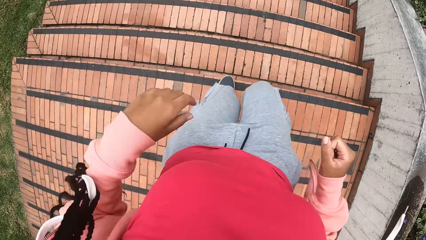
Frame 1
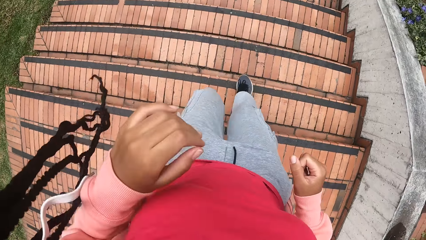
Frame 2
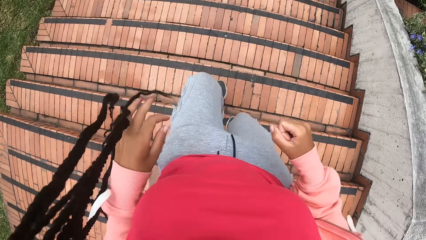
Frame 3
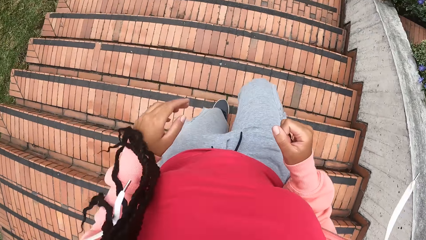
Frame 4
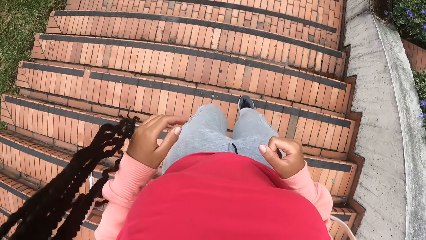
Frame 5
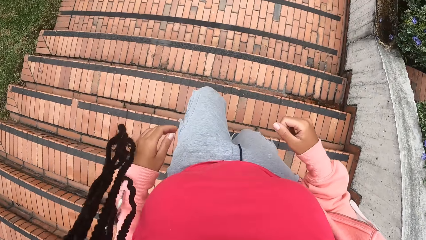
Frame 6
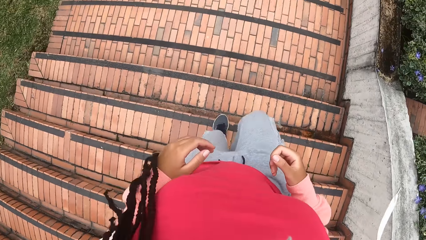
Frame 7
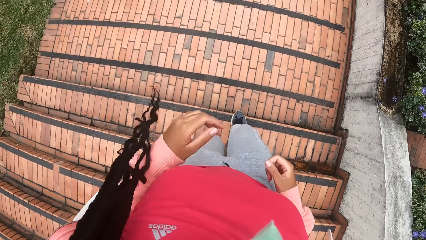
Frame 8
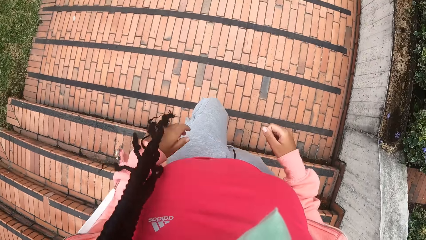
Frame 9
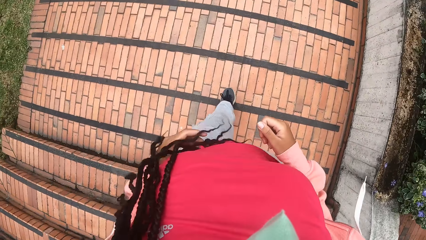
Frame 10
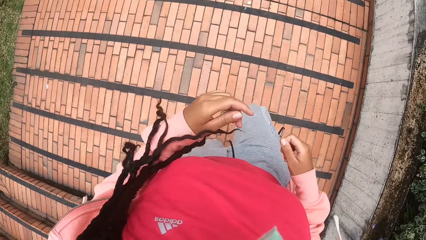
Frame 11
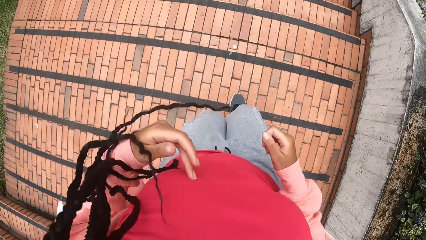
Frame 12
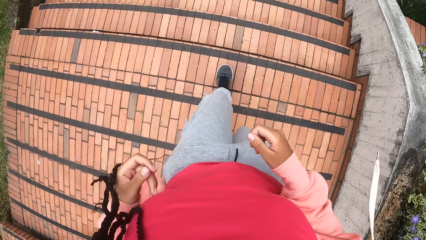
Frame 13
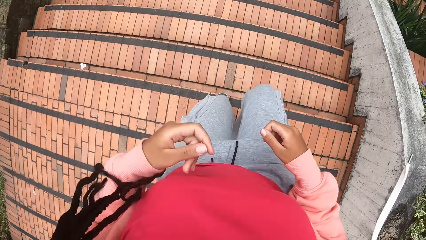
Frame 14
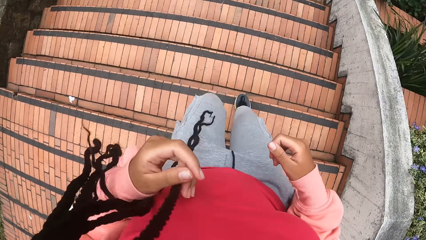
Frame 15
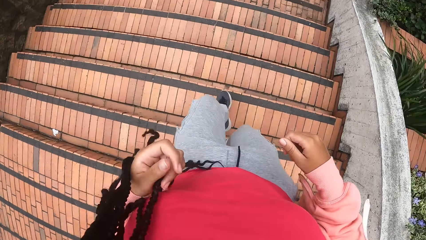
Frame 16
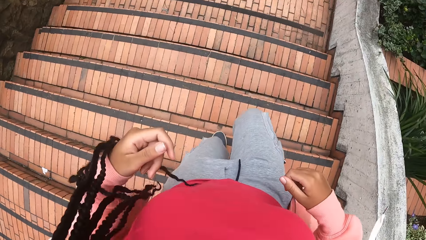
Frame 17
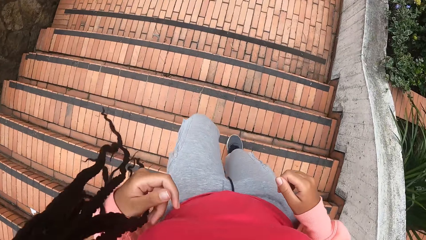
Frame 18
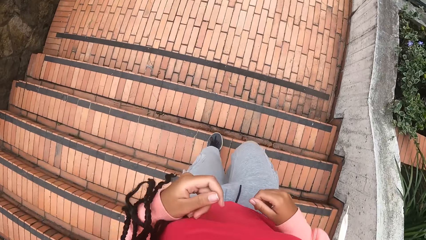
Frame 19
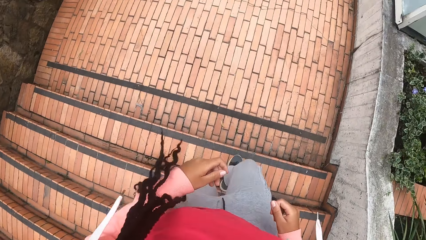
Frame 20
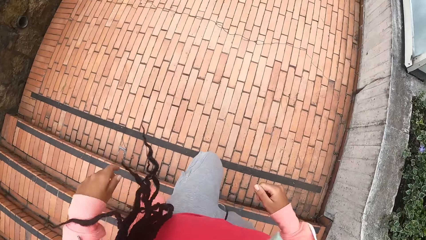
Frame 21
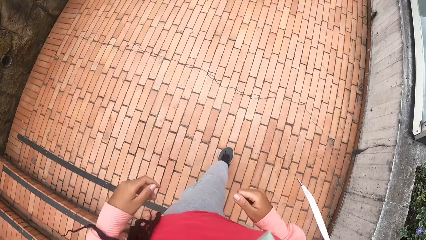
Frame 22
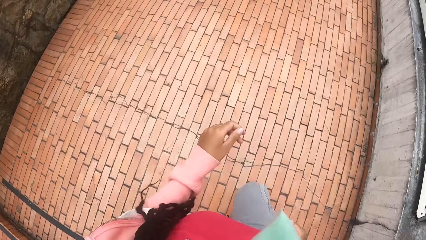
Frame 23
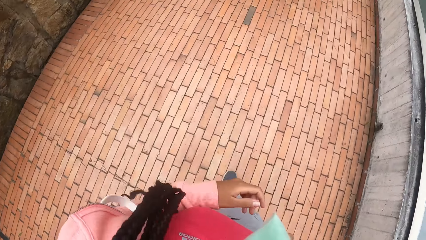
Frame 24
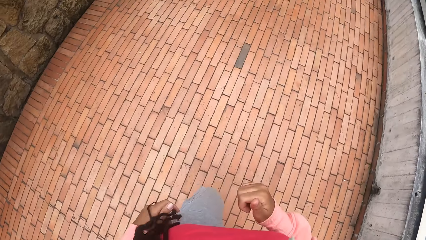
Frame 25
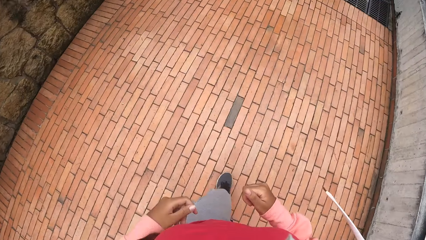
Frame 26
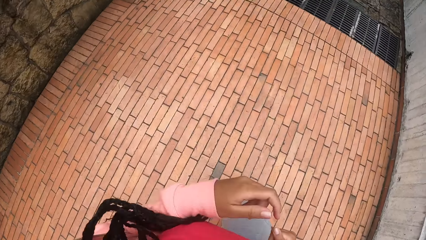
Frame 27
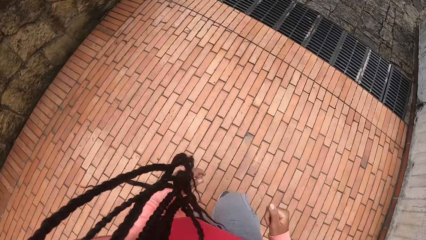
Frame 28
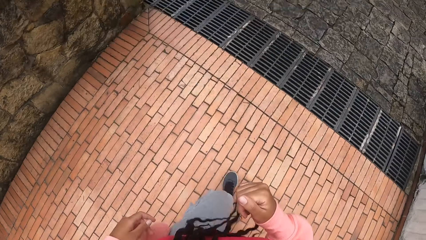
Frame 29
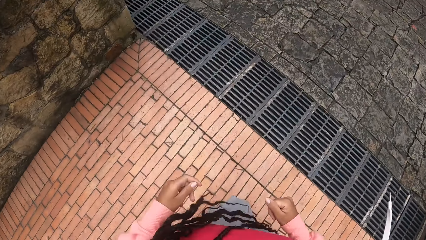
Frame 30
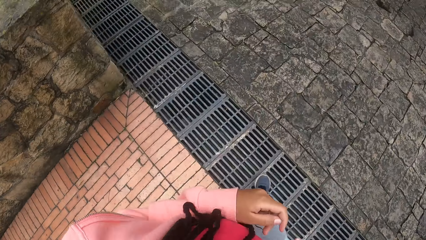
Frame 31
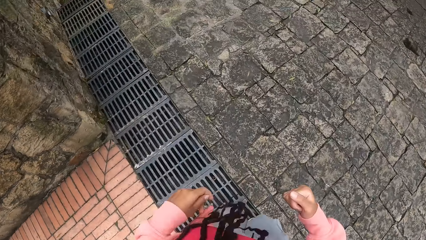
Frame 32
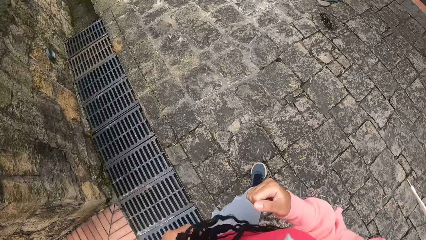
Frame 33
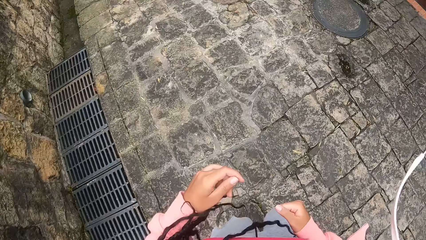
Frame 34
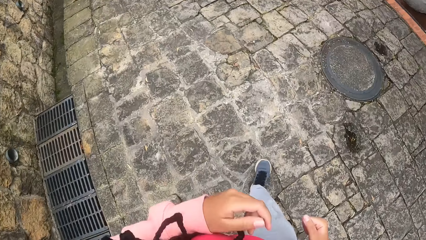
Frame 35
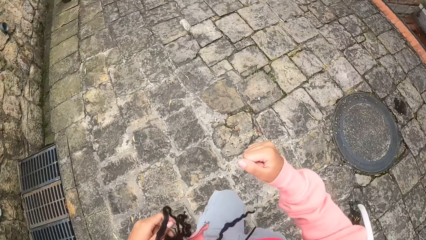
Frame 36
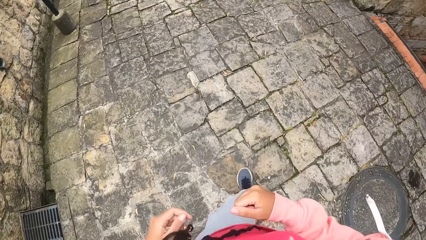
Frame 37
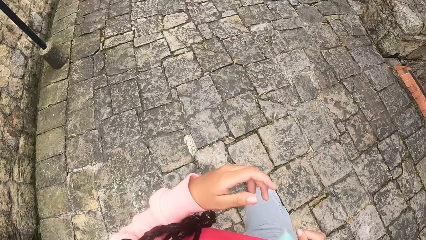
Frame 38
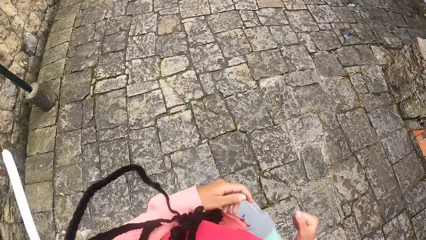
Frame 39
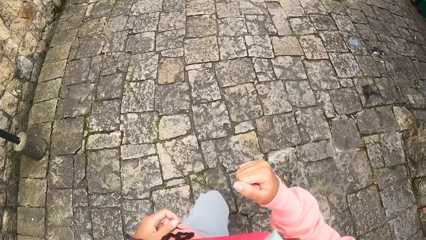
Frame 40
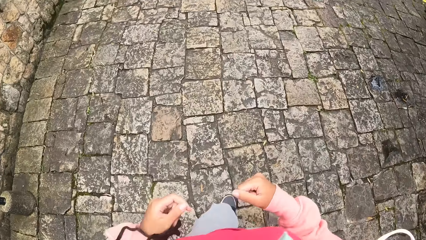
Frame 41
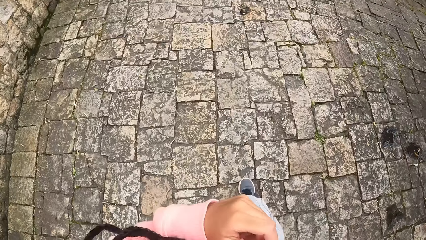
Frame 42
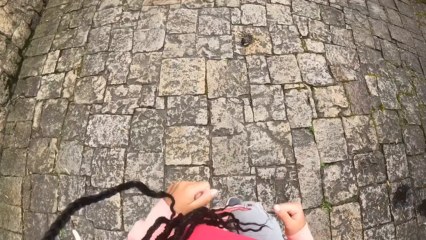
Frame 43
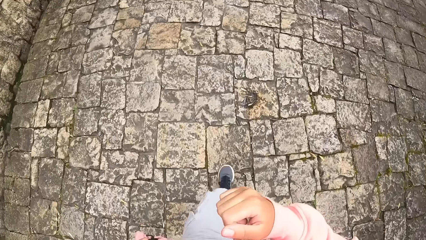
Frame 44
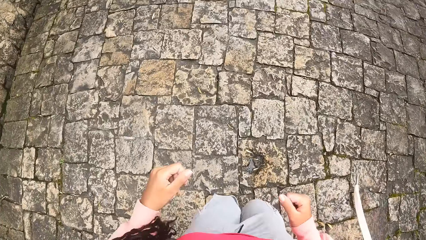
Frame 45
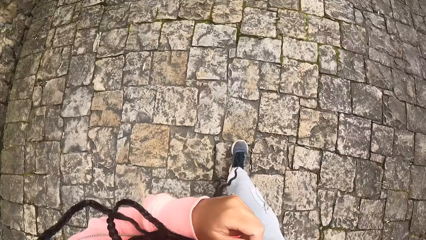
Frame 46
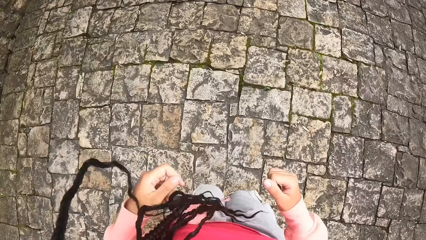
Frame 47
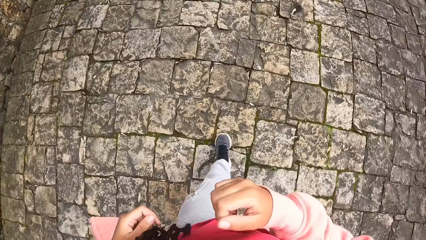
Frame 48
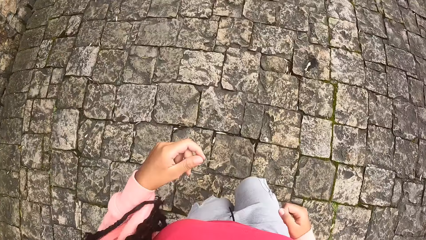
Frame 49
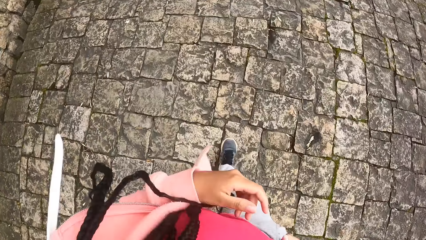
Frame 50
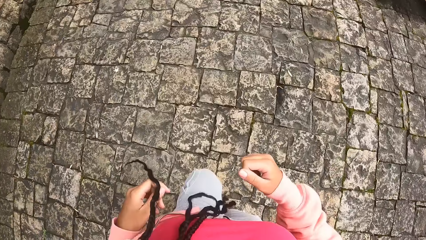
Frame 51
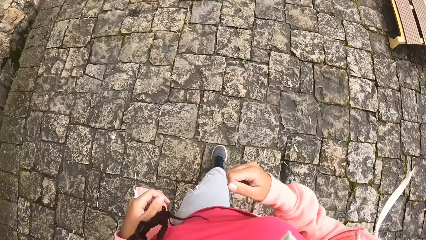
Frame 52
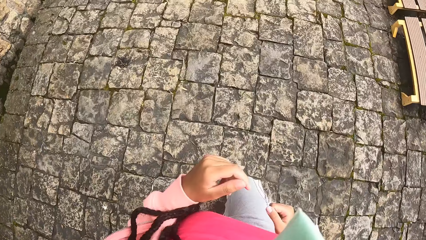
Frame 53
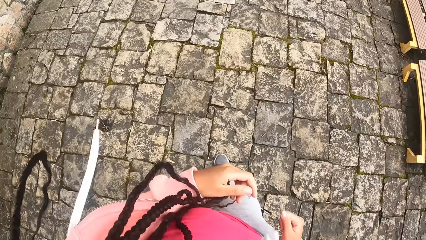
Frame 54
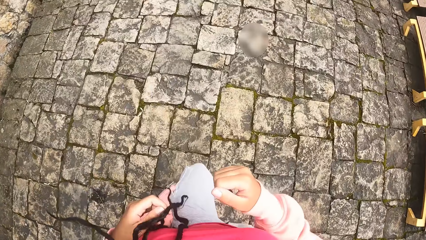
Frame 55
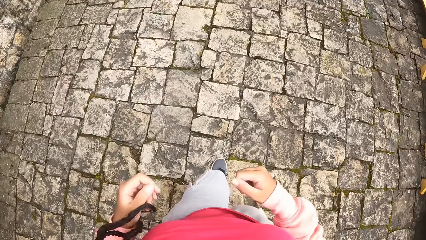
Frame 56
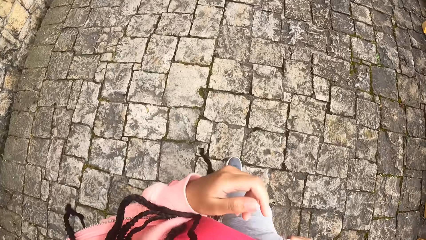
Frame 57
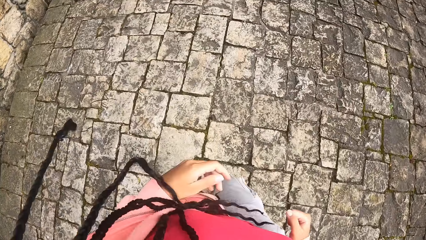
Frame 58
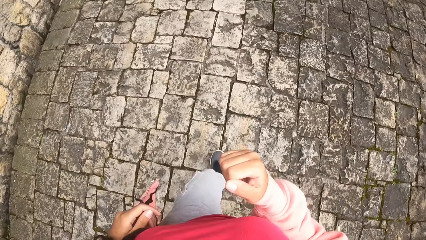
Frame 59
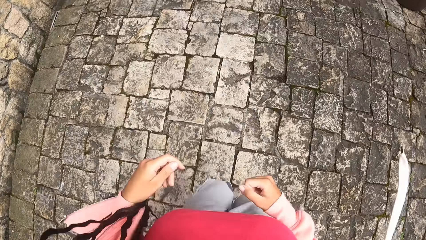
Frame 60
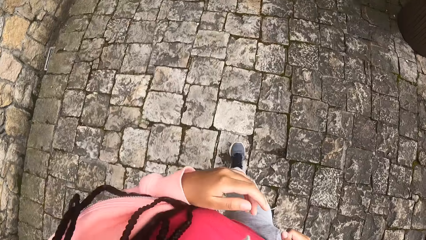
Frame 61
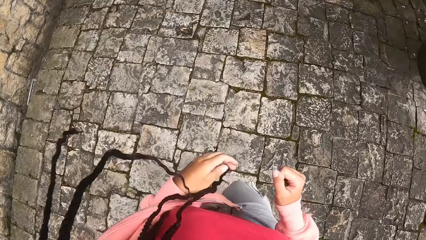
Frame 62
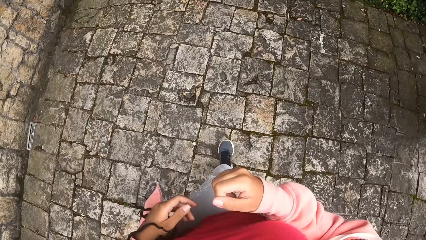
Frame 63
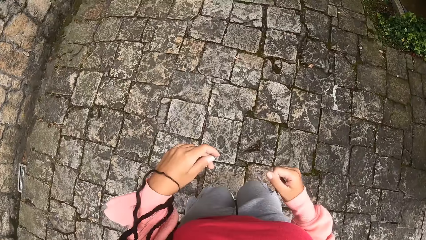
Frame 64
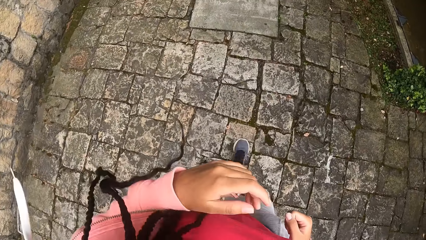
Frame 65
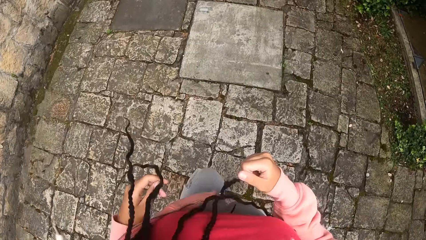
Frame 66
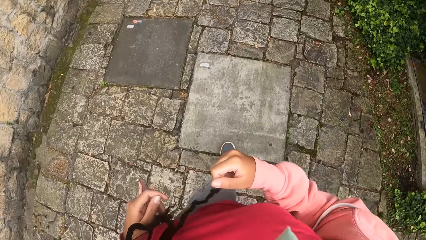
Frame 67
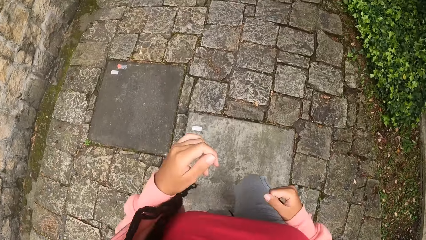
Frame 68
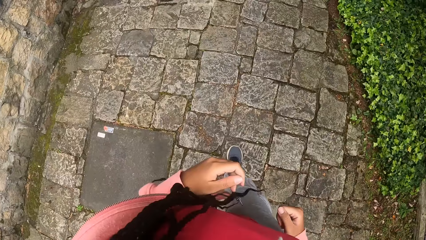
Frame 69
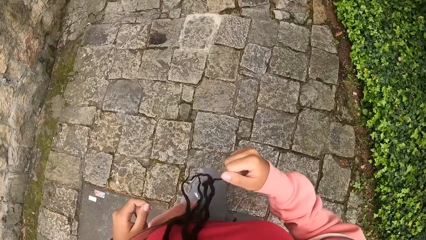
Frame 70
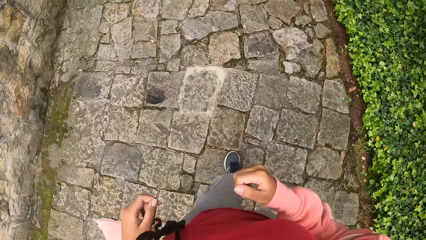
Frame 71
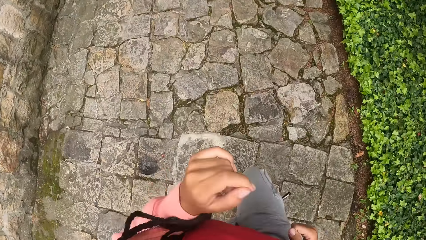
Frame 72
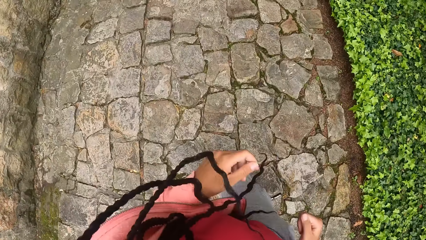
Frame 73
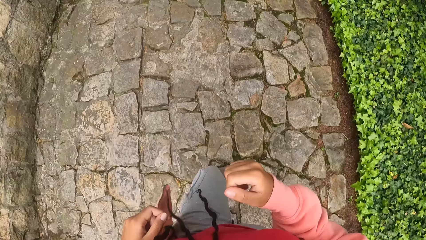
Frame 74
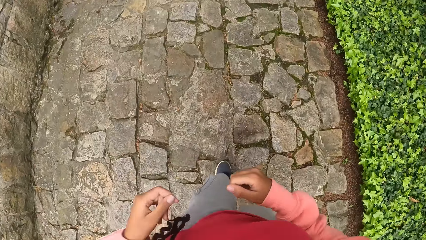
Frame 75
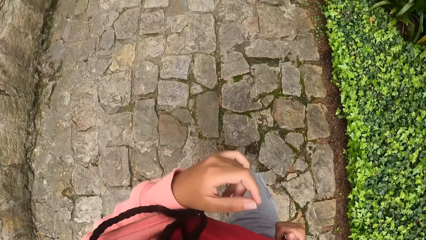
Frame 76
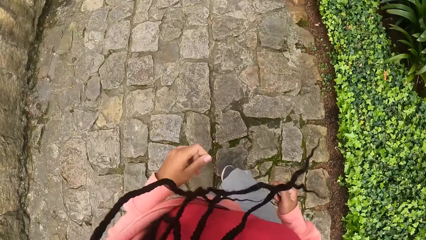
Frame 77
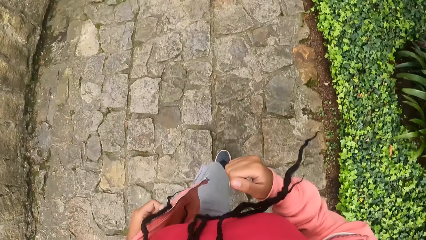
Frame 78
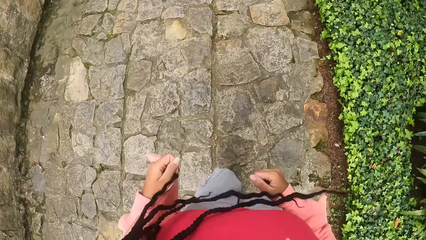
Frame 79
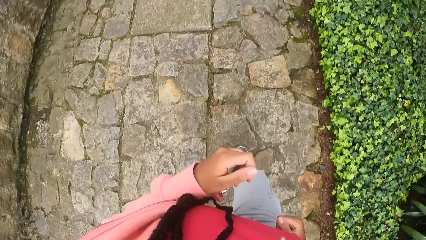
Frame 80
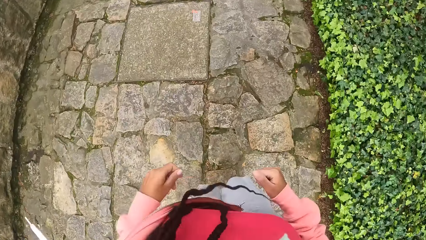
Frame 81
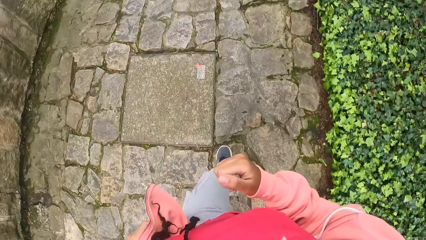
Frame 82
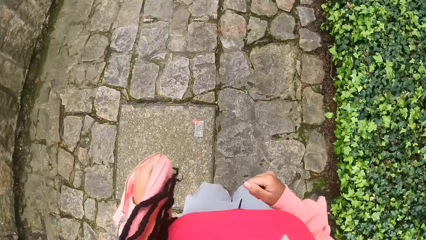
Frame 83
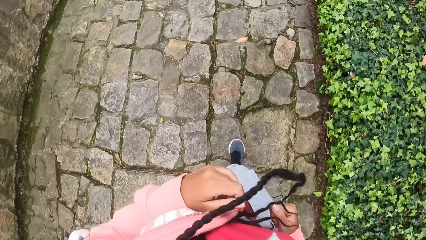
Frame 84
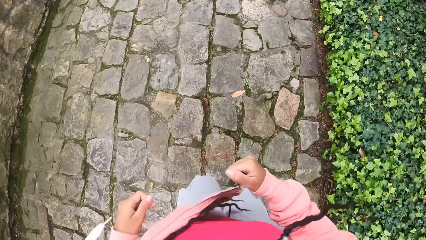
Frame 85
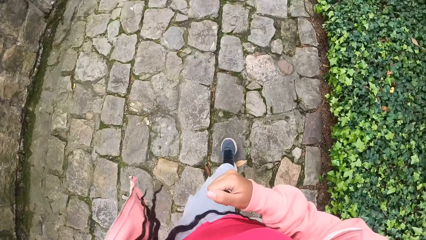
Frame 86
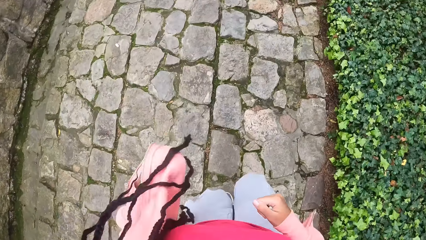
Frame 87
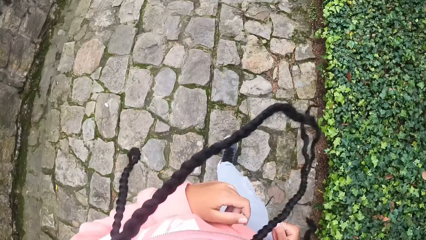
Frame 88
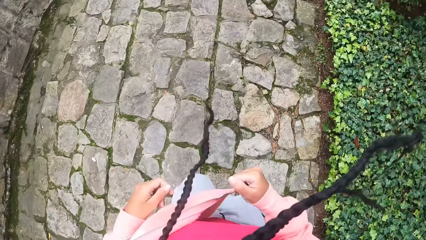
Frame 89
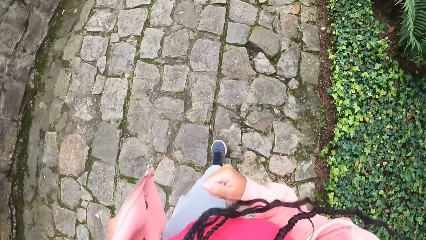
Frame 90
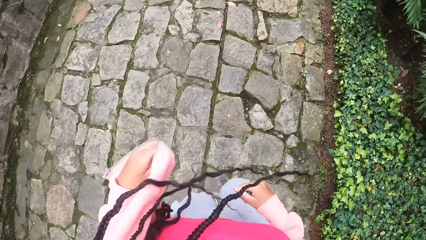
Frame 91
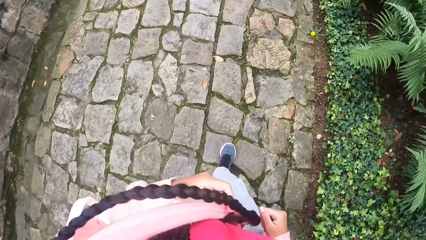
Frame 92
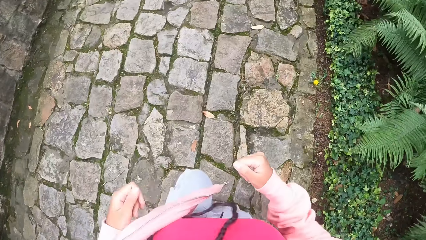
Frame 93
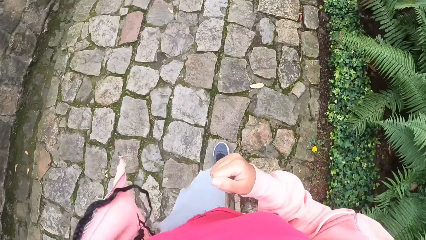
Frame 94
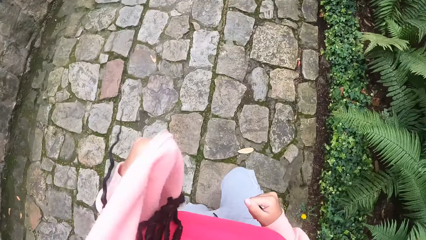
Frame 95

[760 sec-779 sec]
The camera wearer jogs on a pathway. They walk around.
